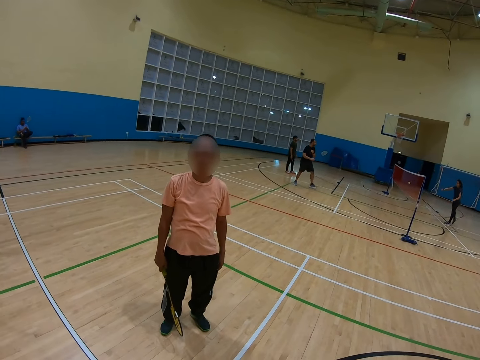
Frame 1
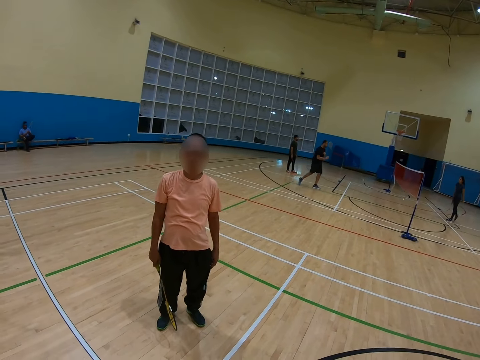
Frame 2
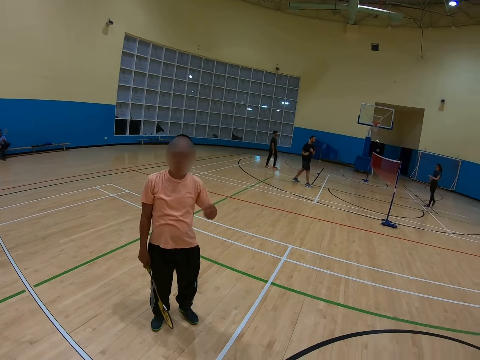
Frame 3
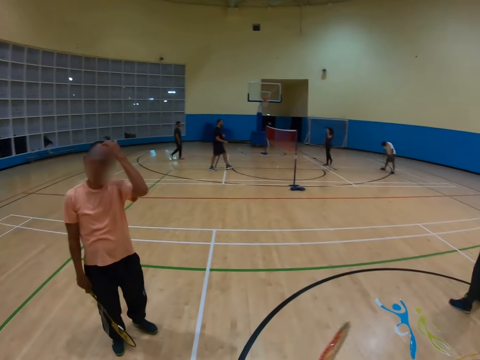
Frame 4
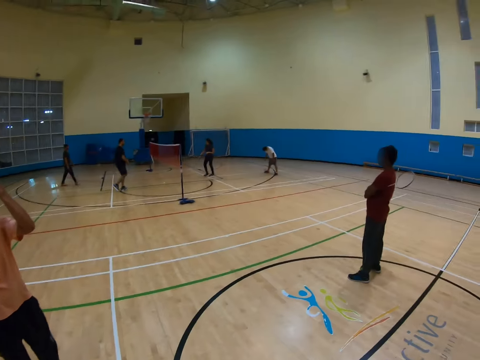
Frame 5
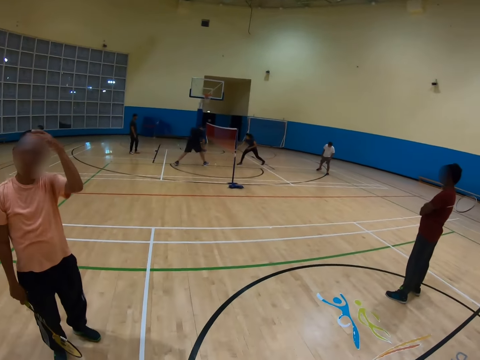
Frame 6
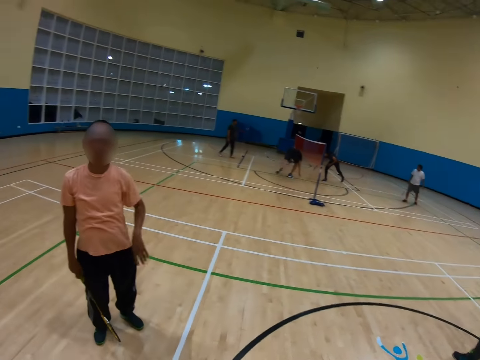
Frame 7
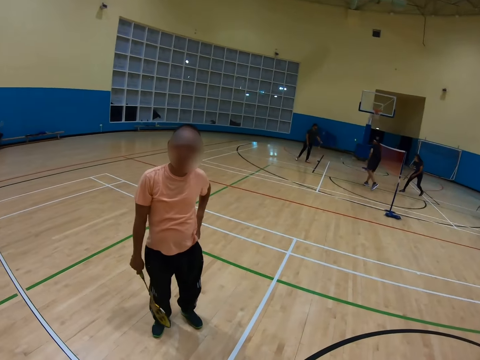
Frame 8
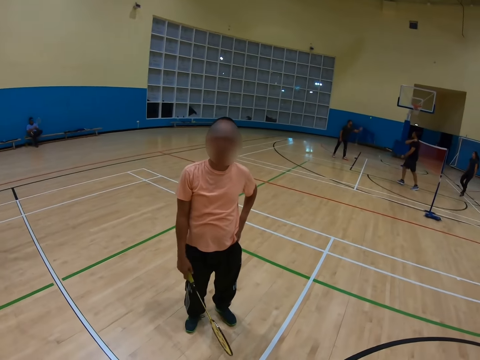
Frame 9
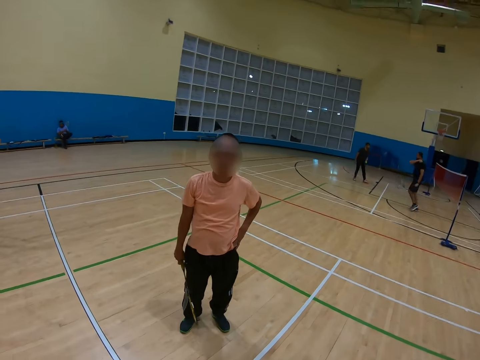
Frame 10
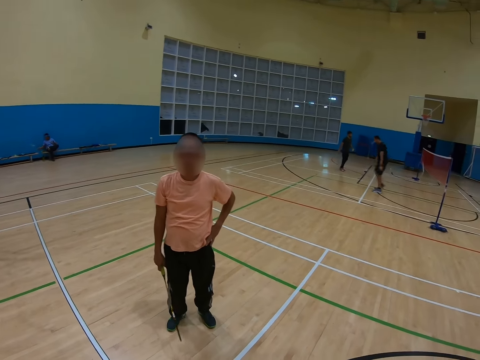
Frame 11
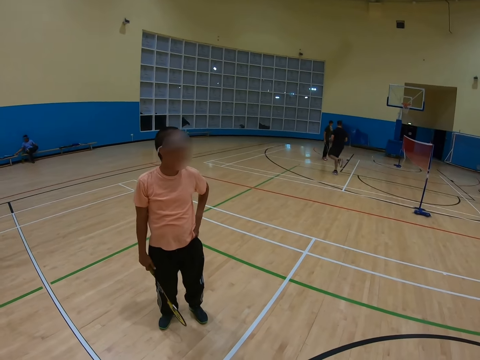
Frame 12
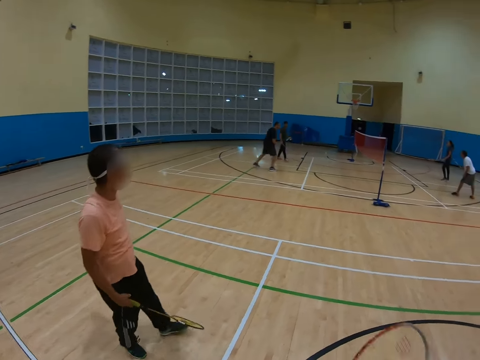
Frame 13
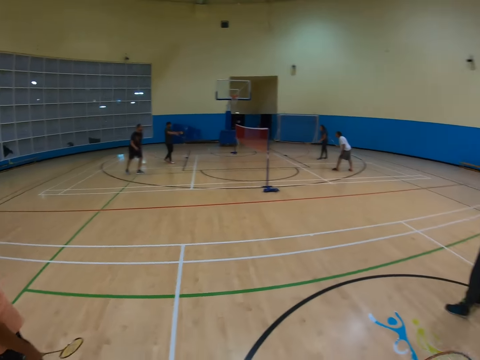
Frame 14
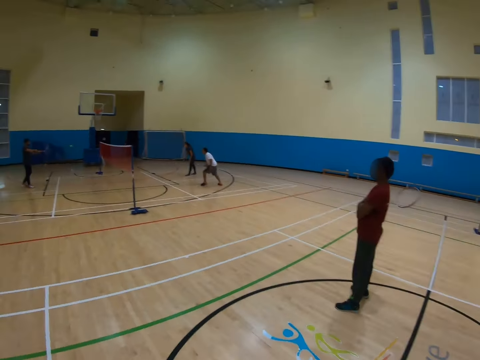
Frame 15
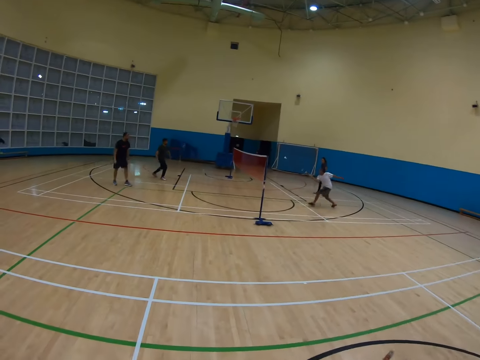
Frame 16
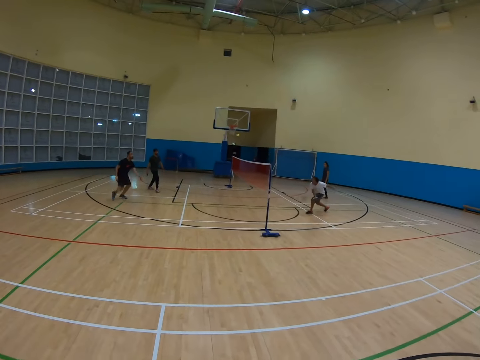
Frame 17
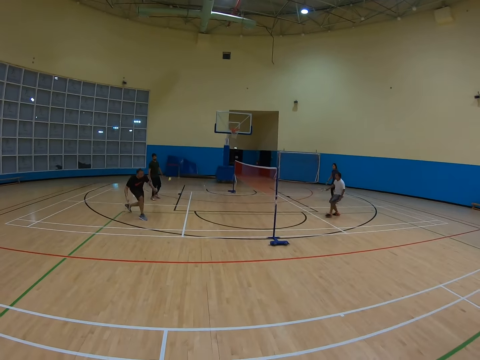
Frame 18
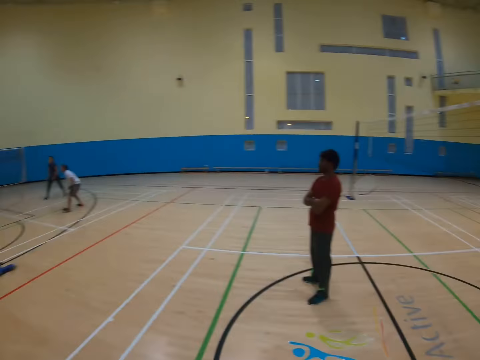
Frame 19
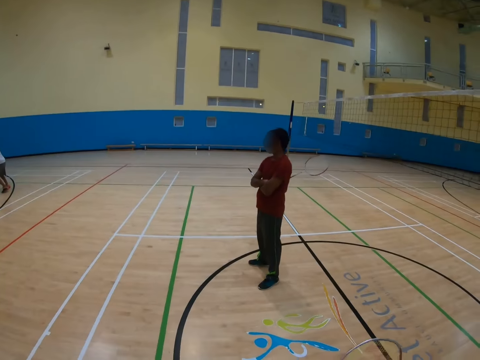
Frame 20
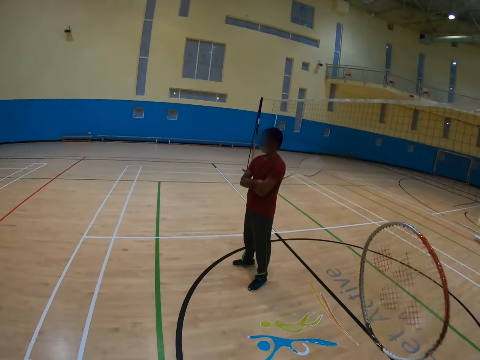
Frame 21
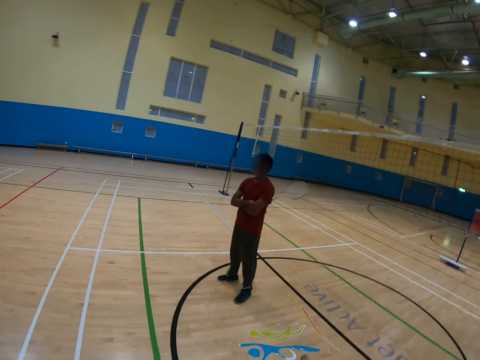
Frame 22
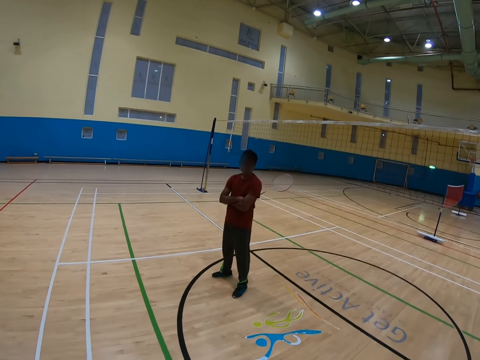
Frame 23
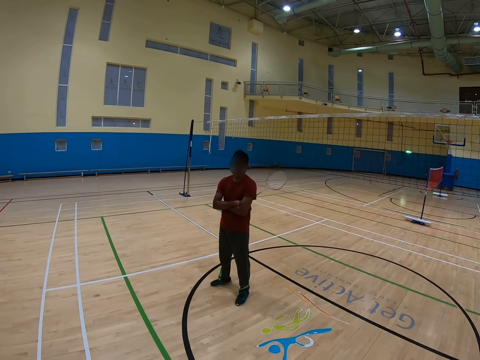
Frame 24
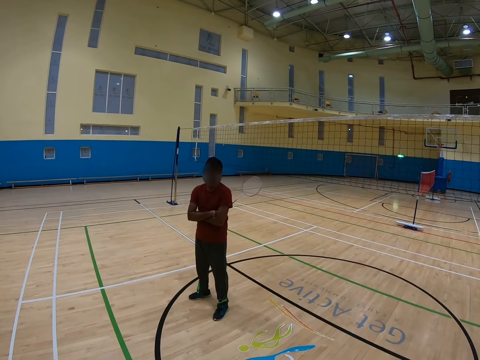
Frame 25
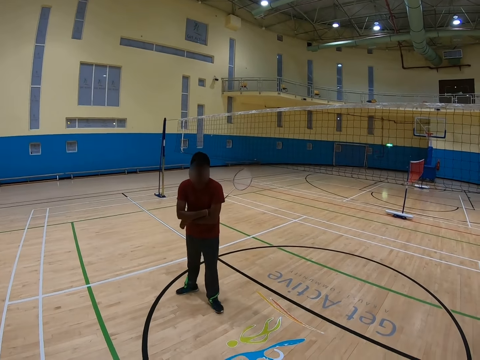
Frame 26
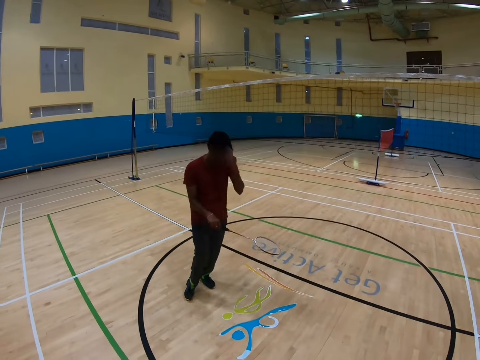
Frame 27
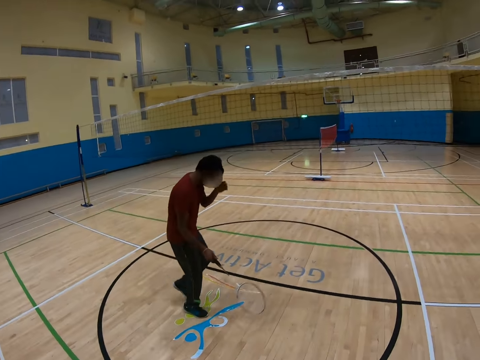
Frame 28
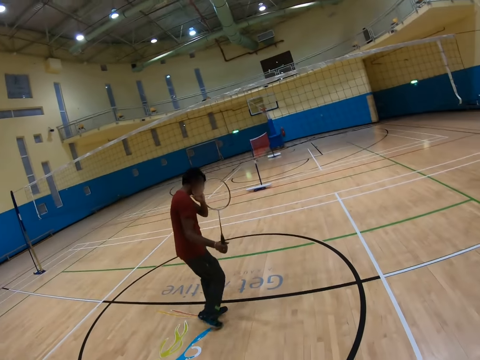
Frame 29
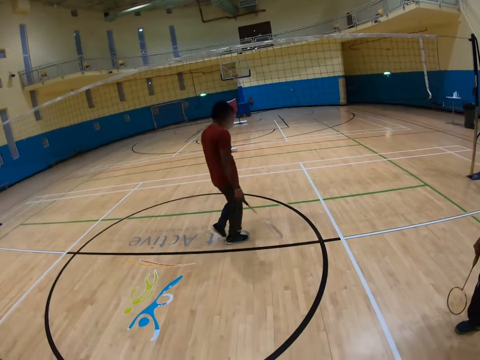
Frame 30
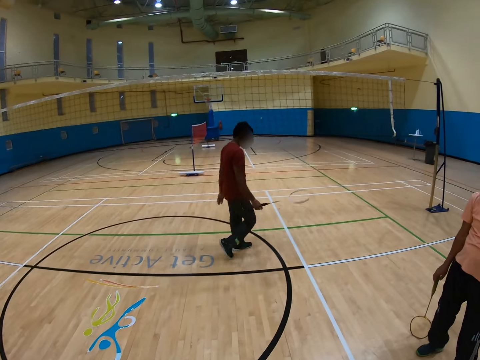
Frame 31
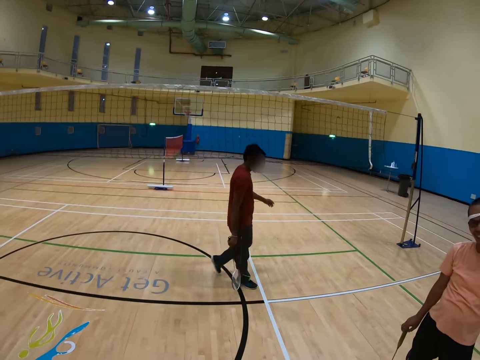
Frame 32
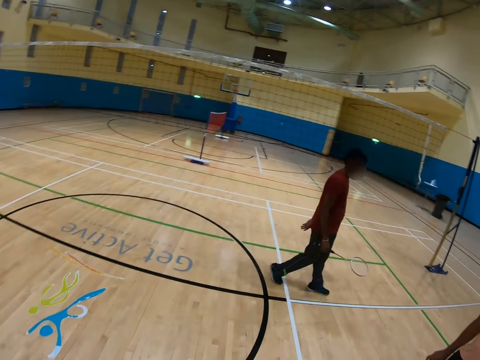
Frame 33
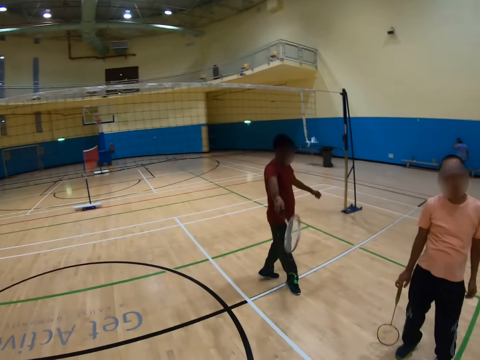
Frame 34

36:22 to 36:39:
A man touches his head. The man holds his waist. The camera wearer watches the badminton game. They look at another man. The other man walks in the badminton court.

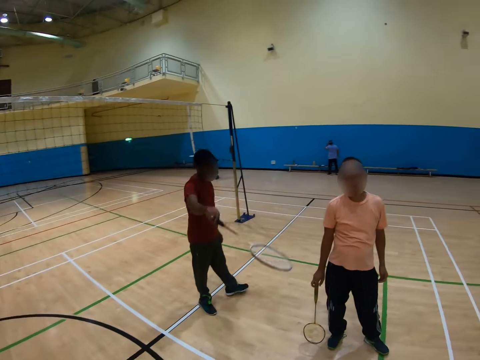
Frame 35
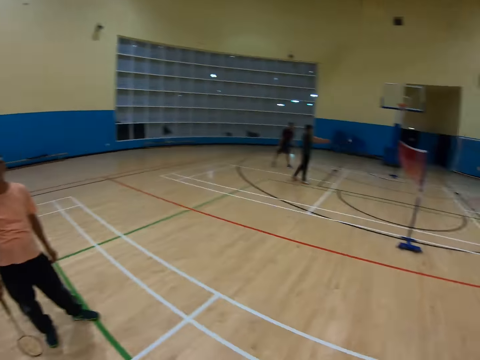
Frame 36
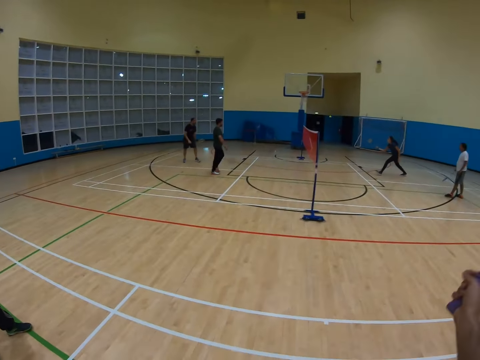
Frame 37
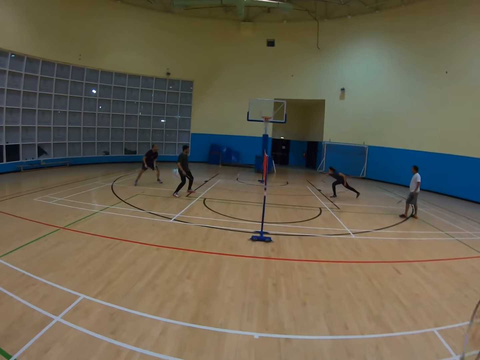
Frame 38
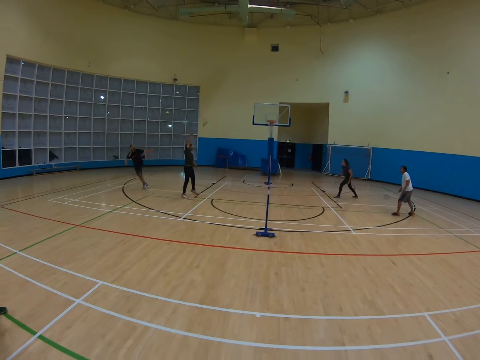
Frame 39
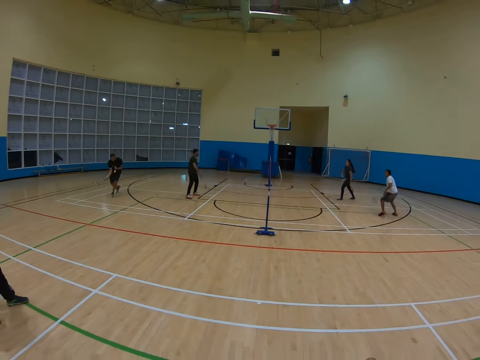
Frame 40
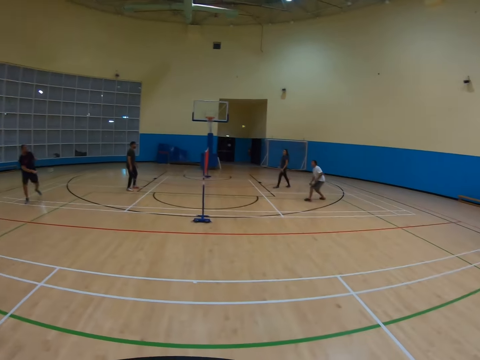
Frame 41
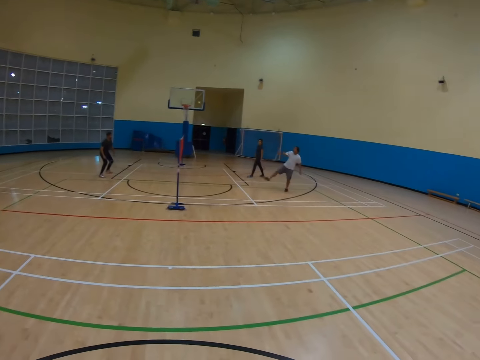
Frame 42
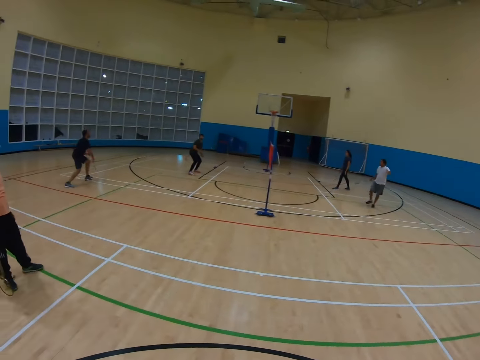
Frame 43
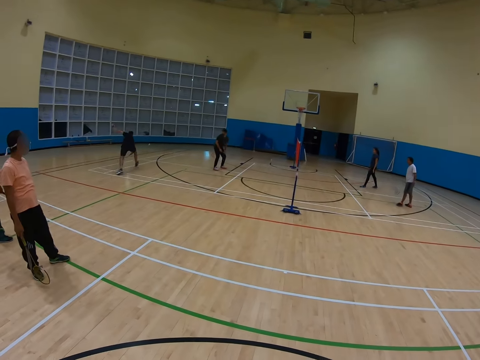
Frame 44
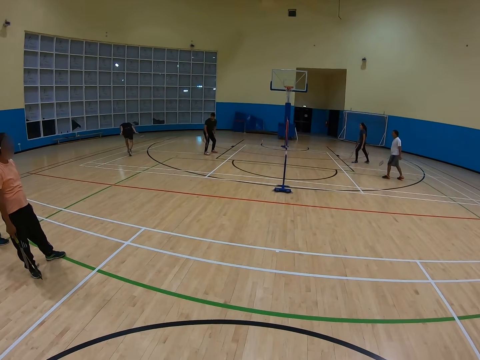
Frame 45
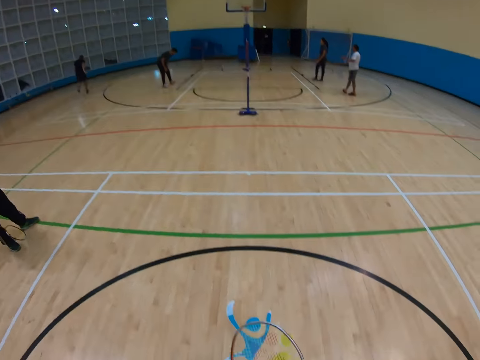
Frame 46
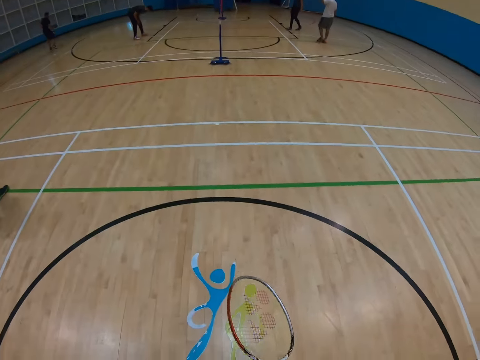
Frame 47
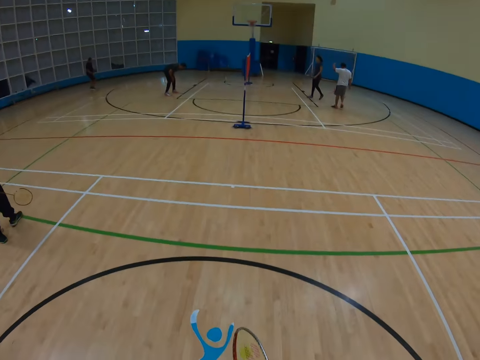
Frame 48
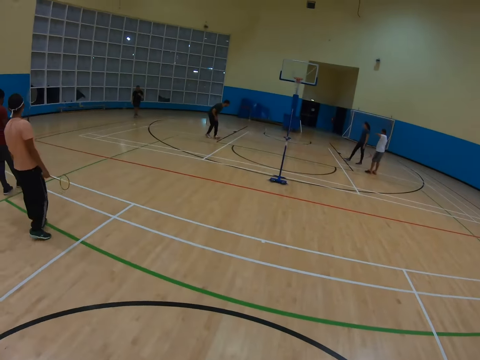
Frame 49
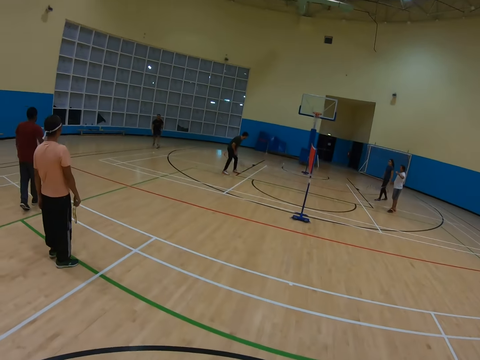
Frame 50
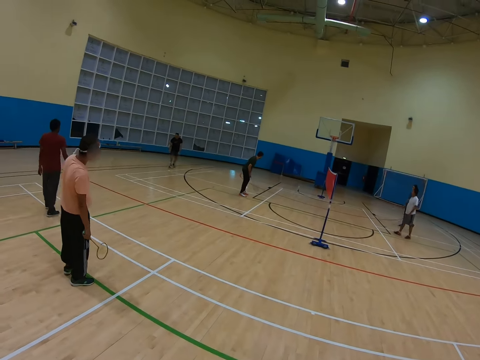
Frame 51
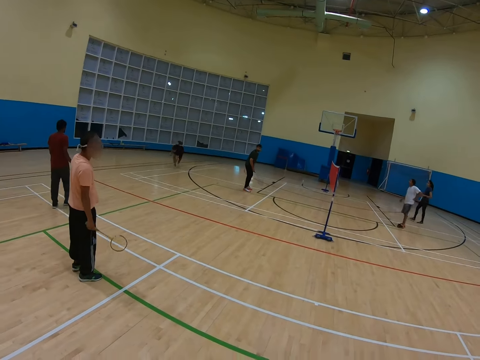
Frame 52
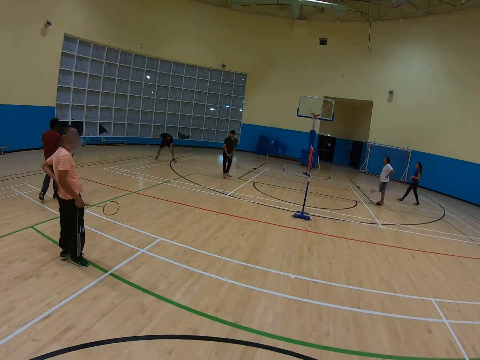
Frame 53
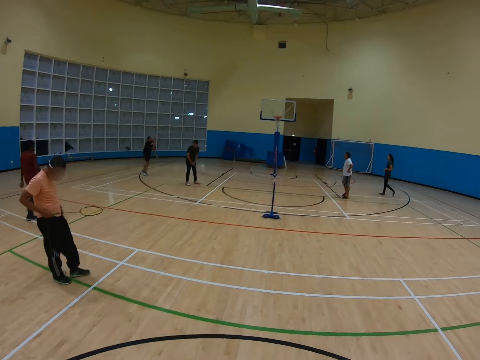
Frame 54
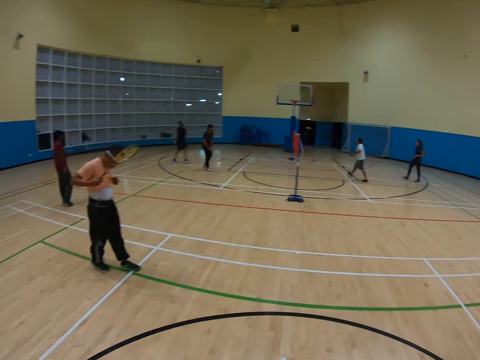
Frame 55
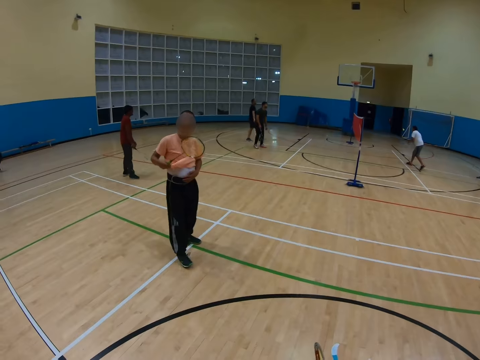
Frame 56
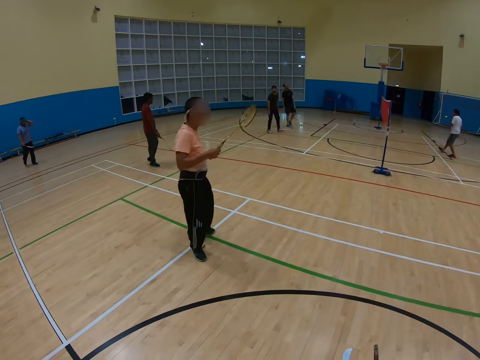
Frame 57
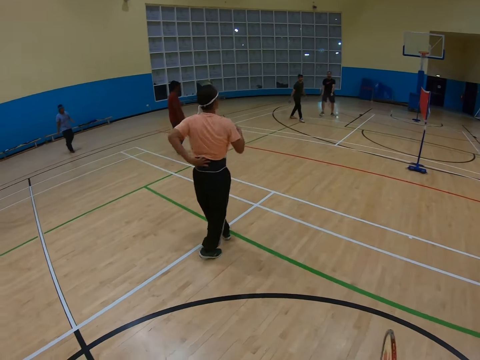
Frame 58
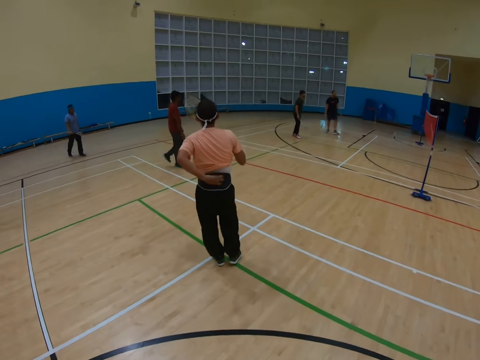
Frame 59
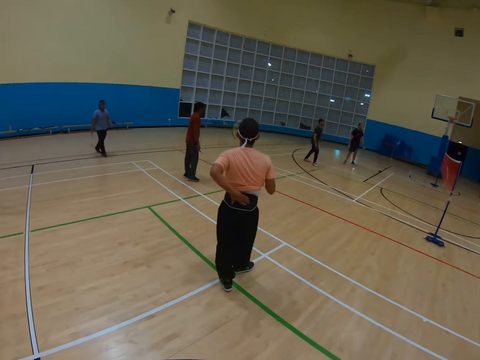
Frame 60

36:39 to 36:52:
The camera wearer watches the badminton game. A man walks in the badminton court.
